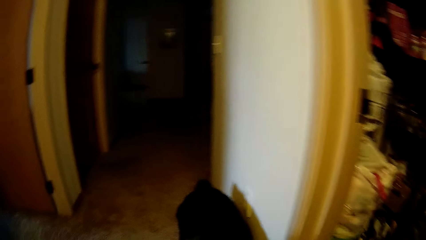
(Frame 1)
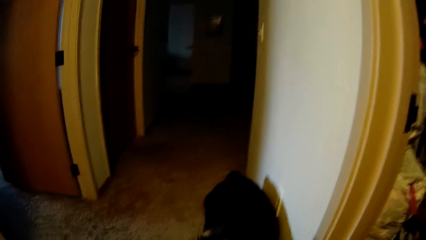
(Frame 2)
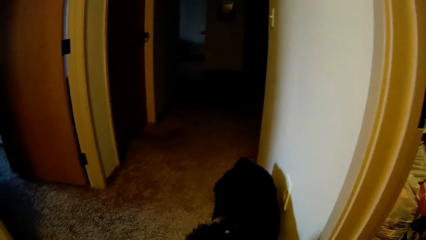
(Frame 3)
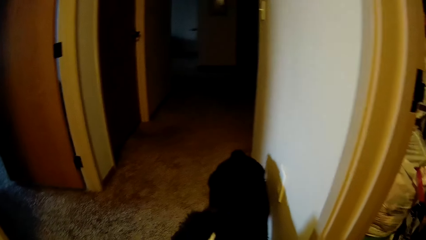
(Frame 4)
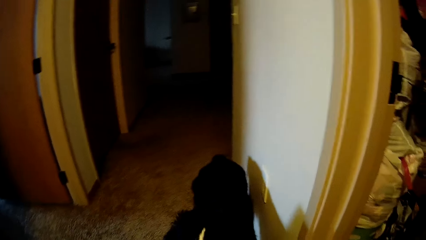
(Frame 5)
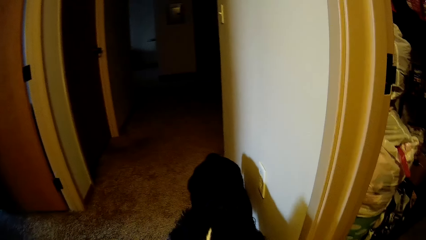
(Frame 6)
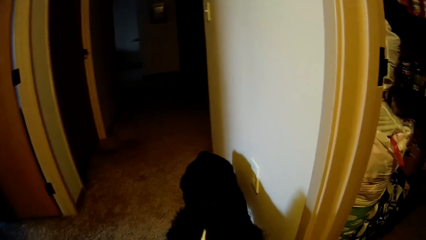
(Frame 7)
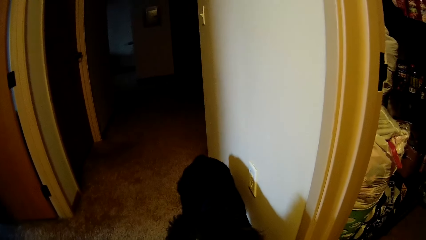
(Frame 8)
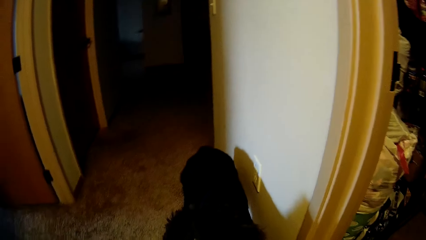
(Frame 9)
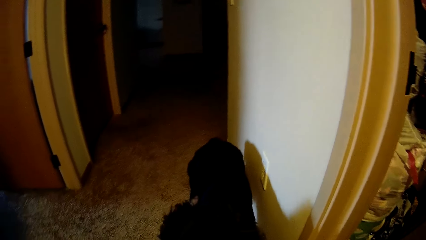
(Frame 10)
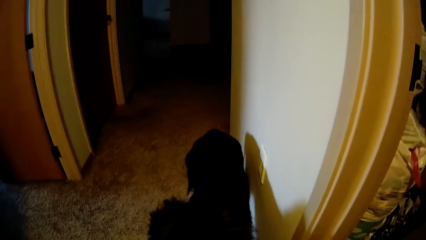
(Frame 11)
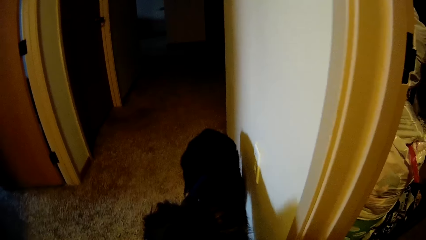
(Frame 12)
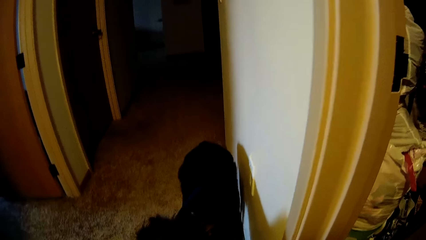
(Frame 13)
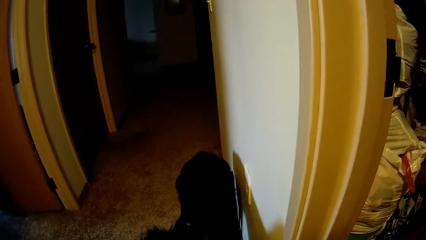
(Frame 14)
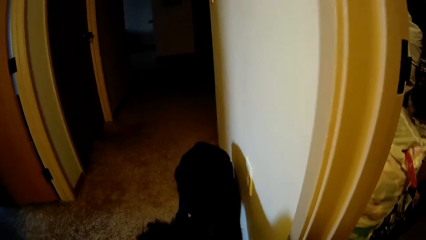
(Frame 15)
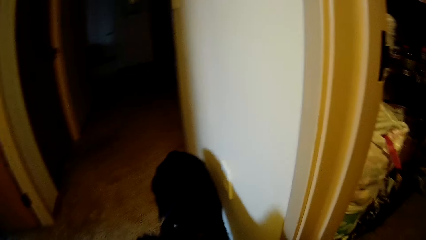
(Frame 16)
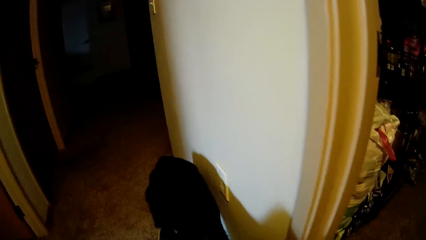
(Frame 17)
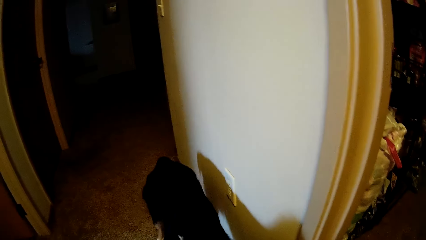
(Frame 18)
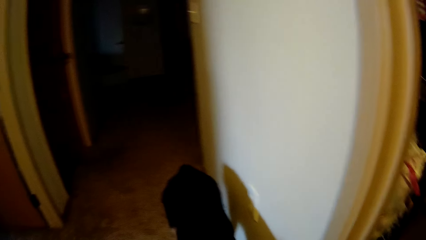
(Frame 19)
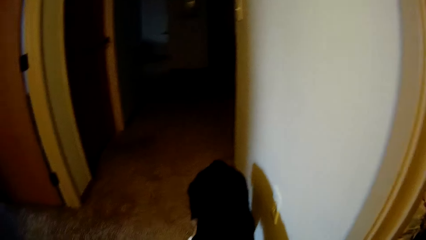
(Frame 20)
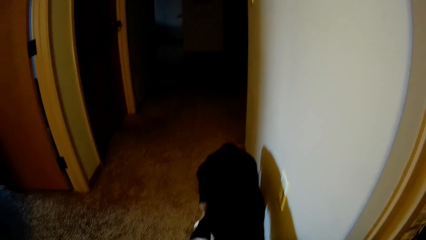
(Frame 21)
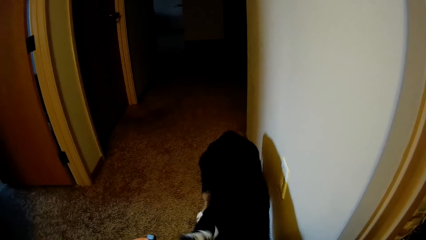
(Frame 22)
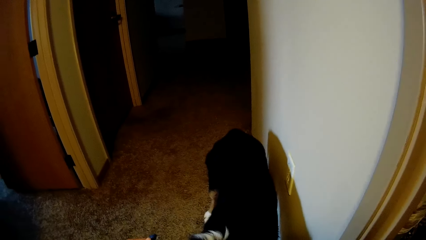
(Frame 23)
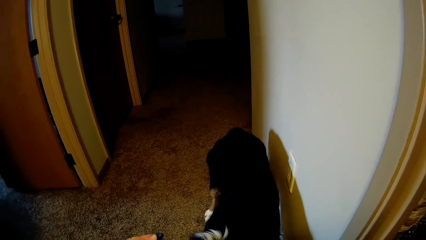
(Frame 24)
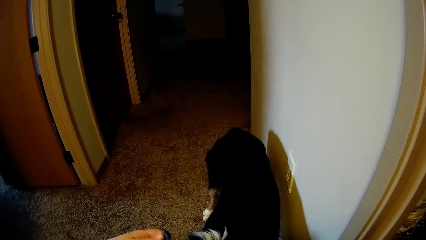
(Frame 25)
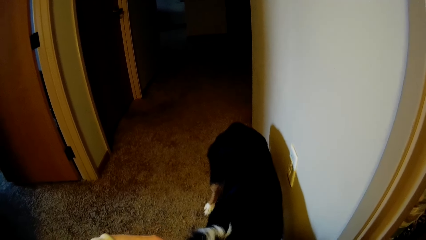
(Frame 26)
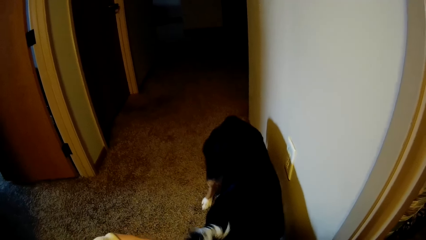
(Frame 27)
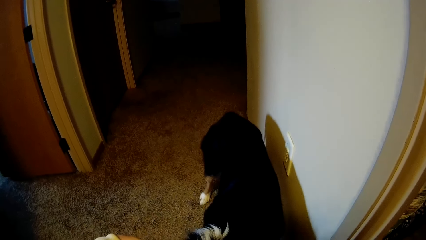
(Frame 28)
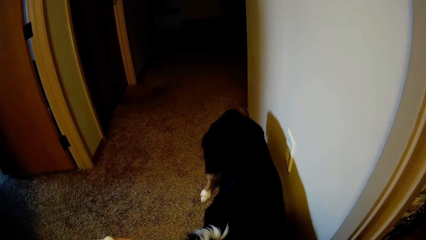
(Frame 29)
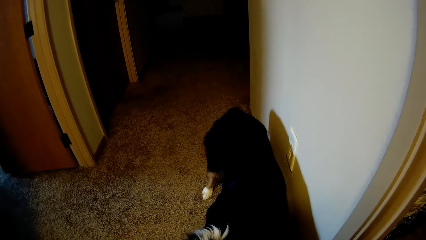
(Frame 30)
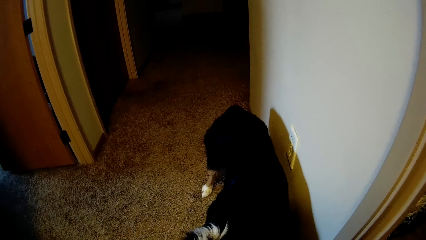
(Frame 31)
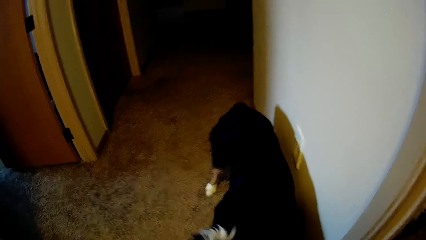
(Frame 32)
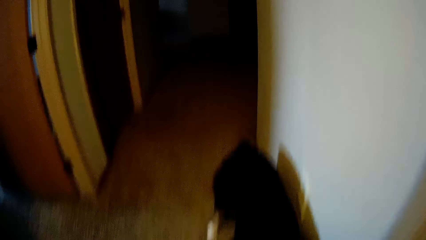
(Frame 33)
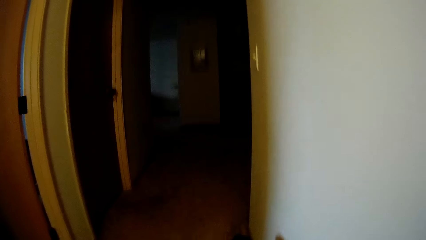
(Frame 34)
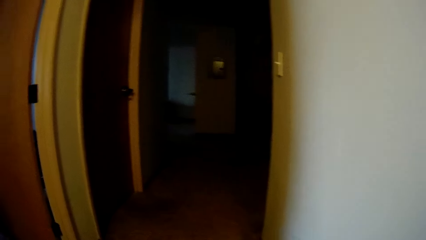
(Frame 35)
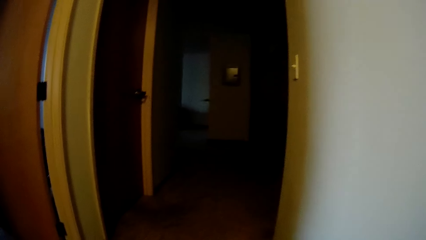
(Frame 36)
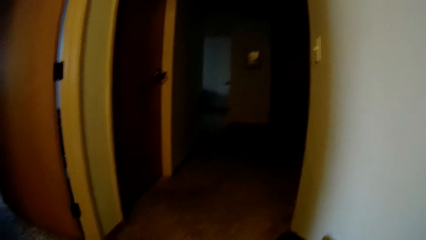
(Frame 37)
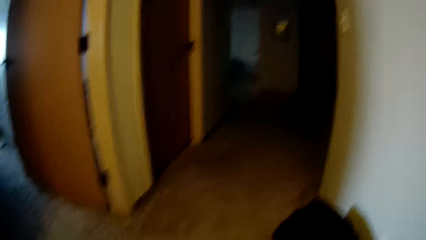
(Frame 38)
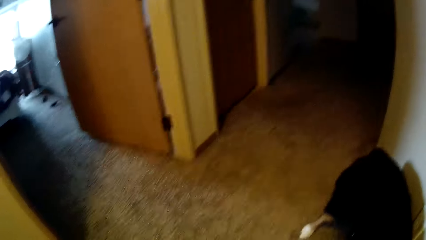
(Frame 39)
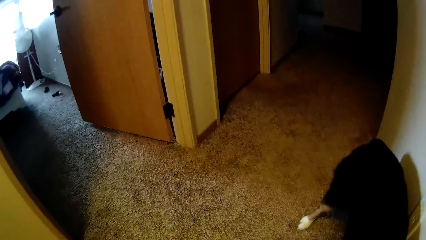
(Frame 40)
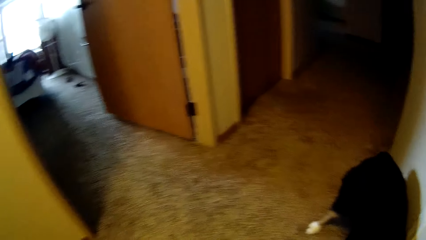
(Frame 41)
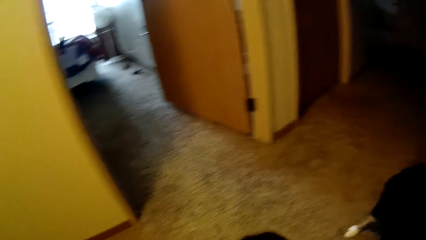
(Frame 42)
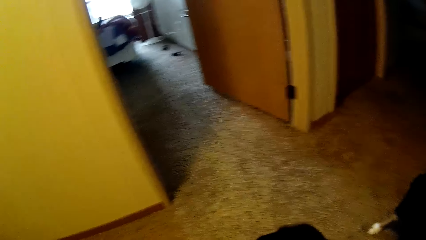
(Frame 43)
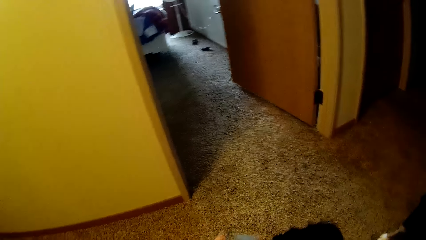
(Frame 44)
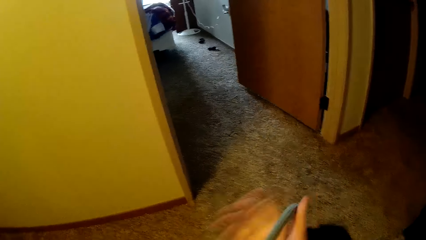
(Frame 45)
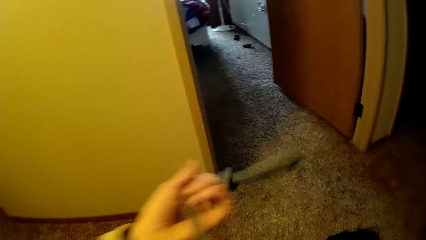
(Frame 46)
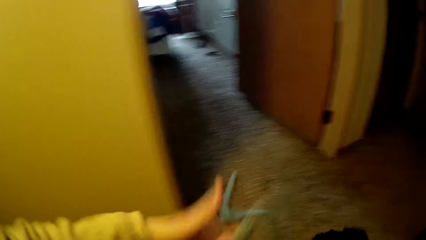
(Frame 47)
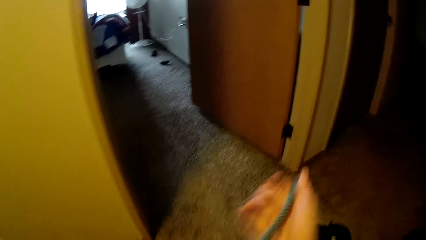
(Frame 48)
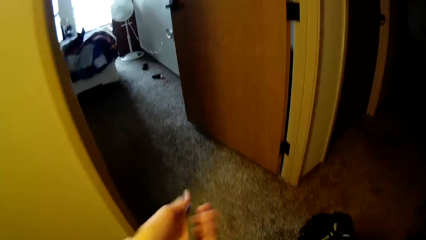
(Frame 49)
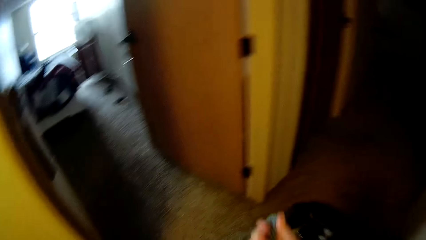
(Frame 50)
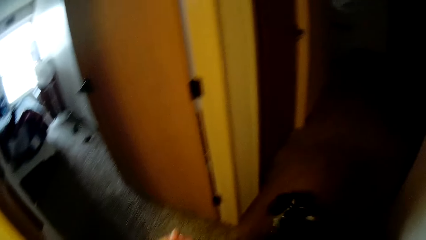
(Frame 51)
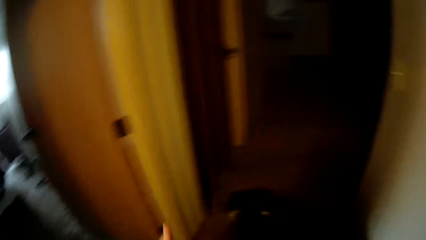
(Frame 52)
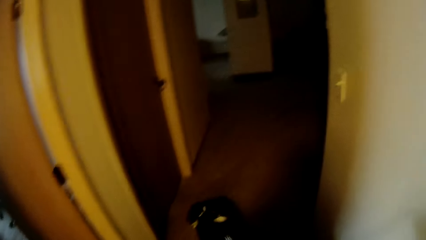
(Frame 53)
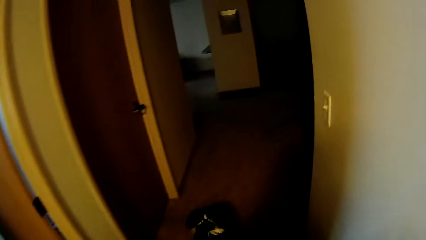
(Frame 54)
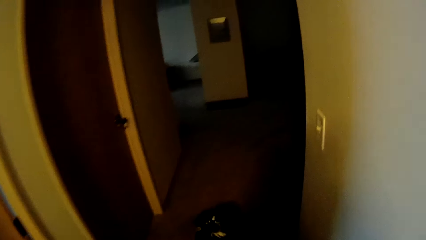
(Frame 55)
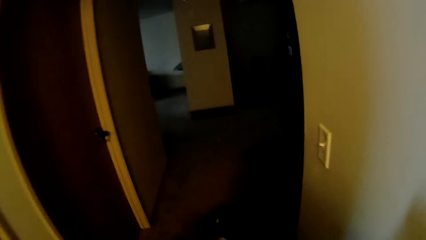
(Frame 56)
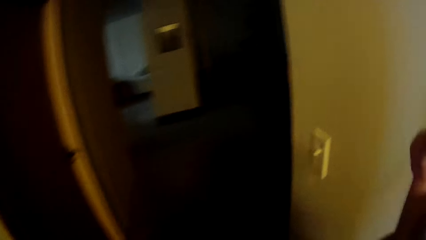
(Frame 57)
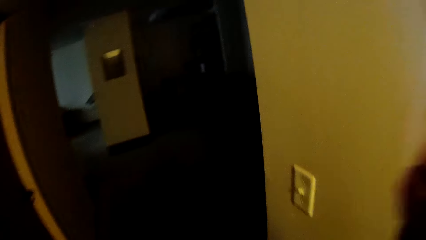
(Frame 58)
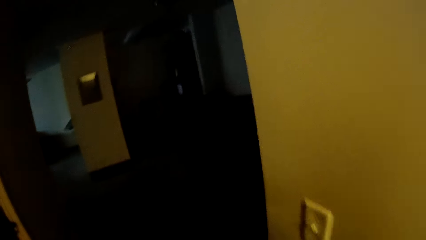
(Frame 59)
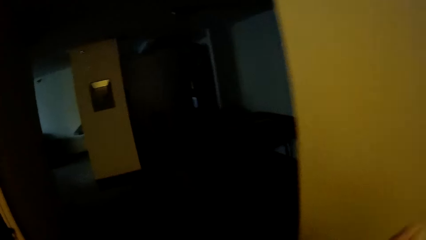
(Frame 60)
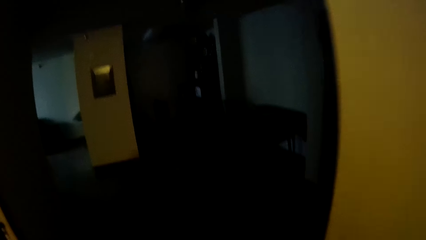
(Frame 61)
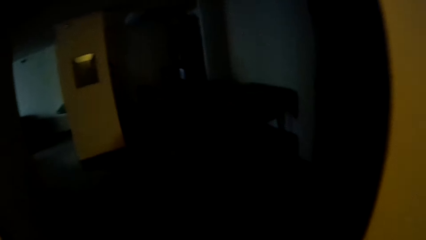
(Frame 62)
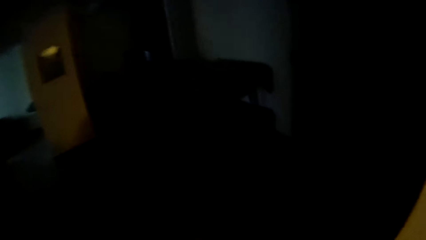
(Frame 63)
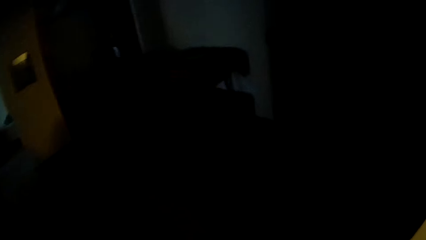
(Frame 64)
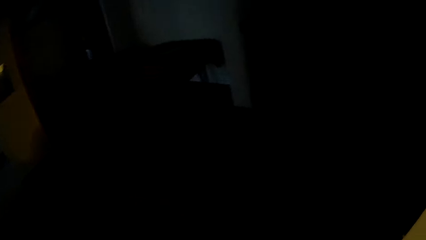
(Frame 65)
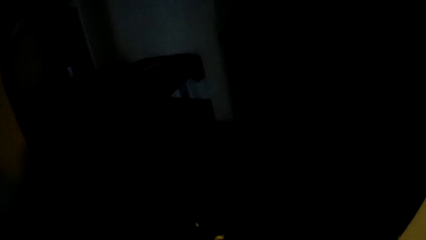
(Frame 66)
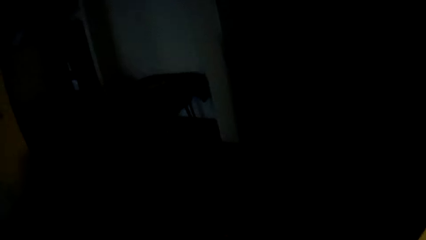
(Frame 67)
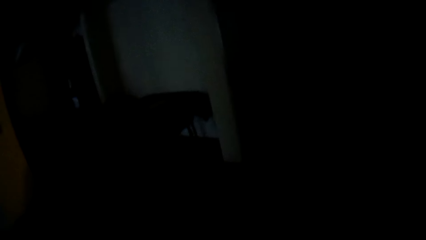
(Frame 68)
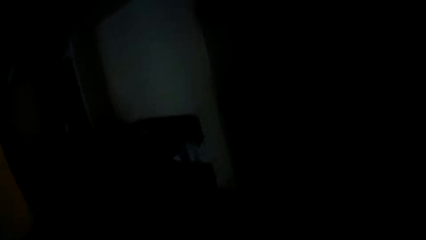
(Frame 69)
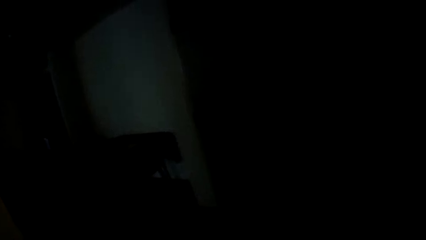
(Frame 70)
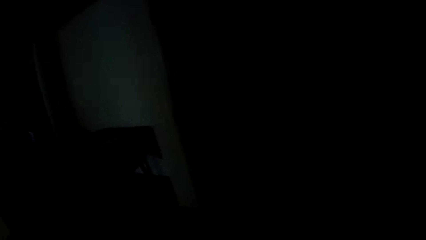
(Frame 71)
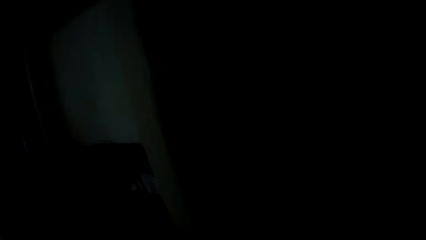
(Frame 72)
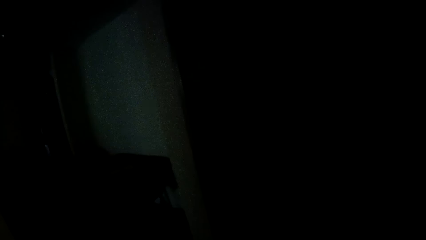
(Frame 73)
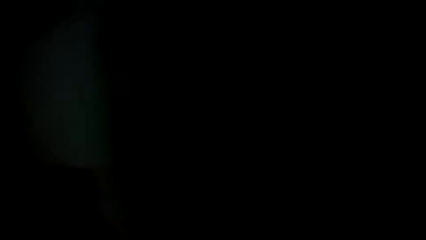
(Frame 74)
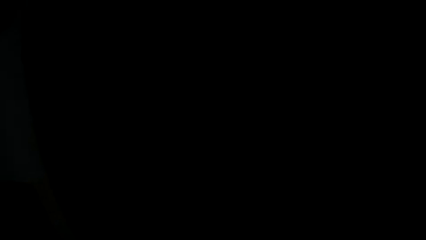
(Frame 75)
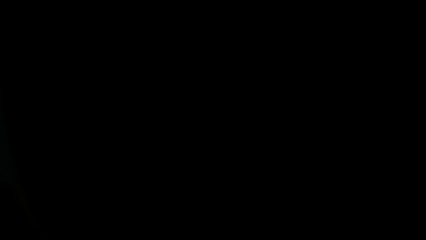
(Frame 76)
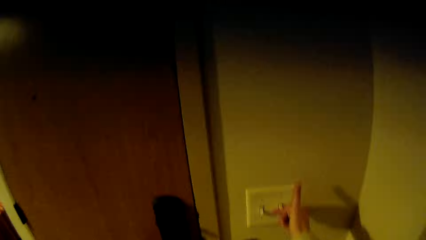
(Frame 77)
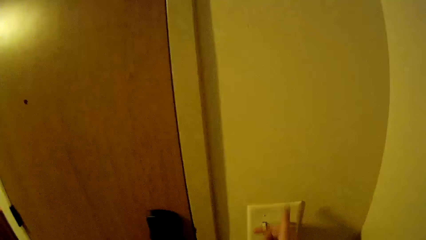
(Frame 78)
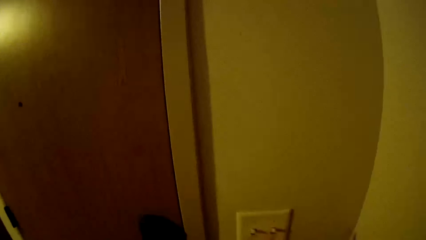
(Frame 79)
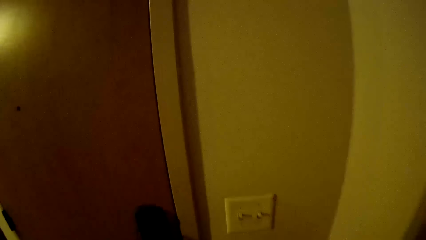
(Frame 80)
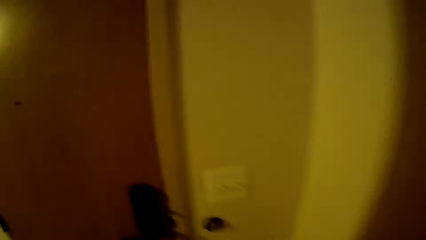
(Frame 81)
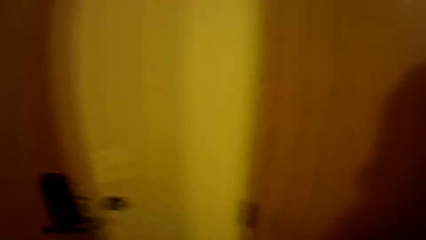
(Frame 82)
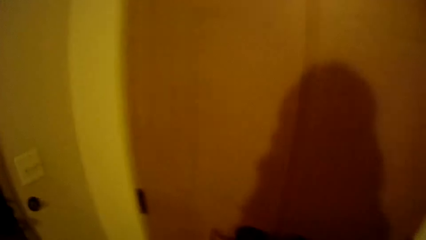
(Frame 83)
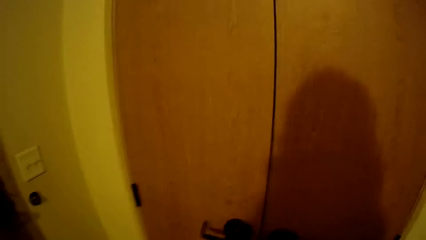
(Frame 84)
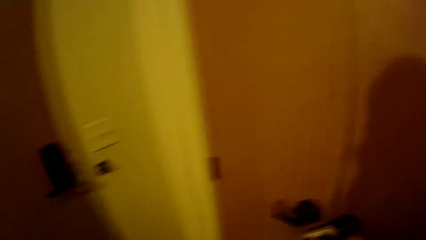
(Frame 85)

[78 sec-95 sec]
The camera wearer pulls through the leash with both hands. She walks around the room with the dog. She puts on a switch with her right hand.
